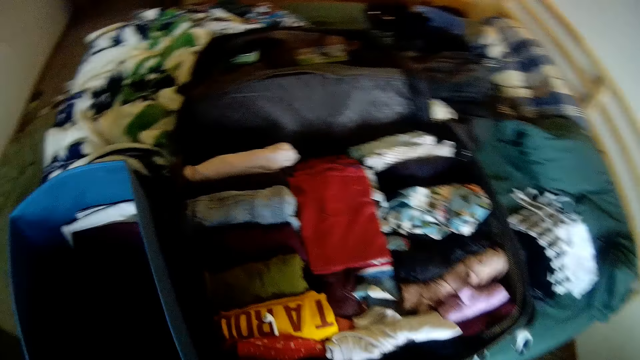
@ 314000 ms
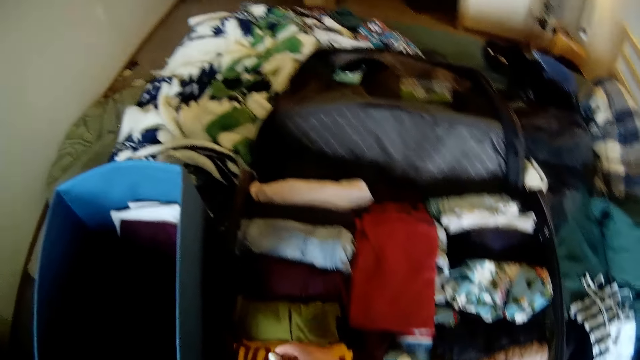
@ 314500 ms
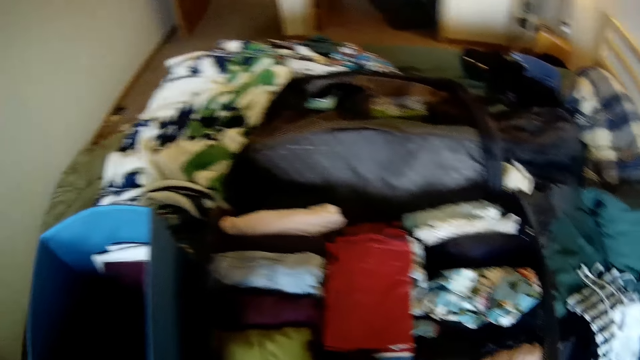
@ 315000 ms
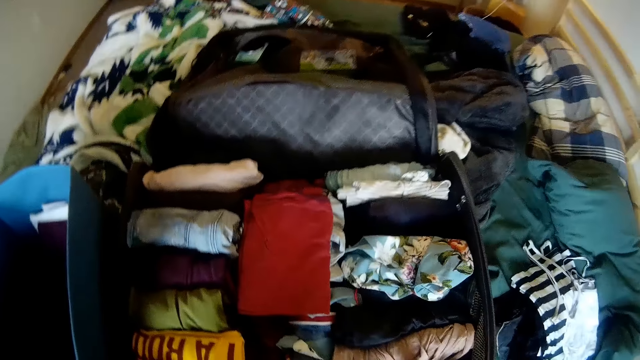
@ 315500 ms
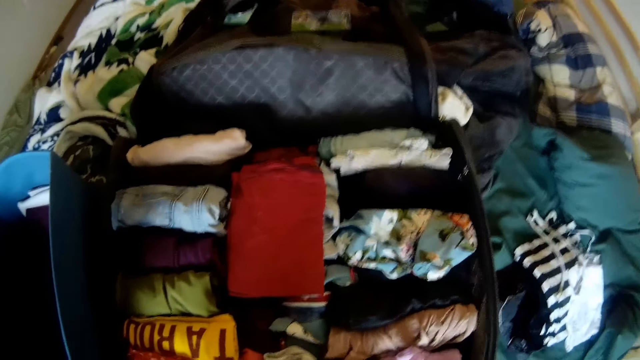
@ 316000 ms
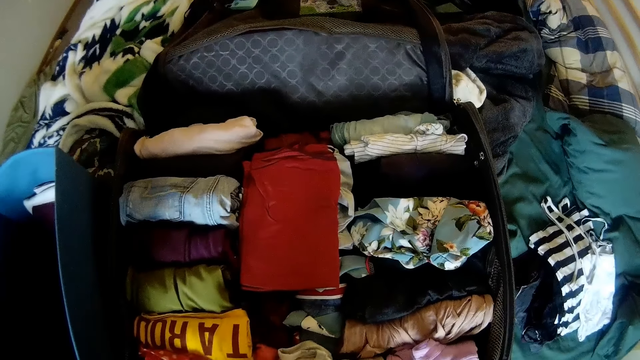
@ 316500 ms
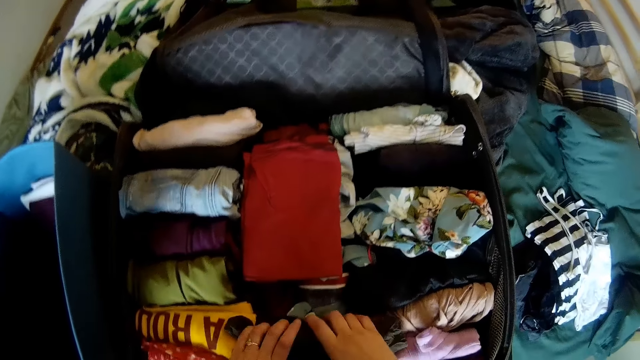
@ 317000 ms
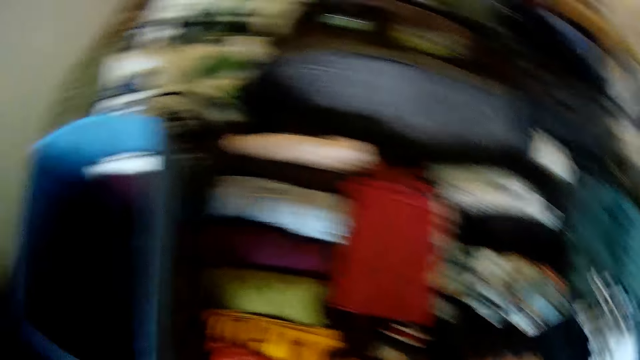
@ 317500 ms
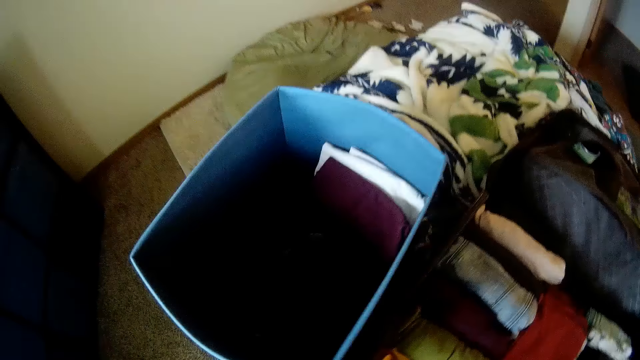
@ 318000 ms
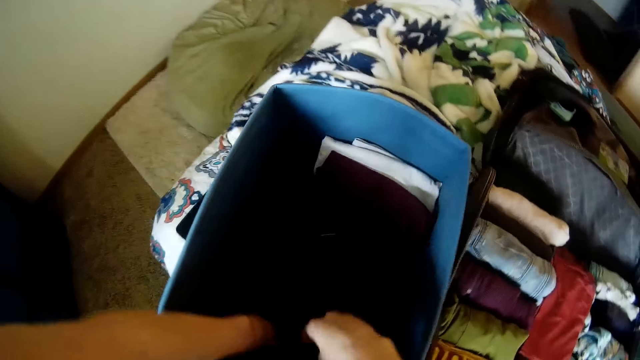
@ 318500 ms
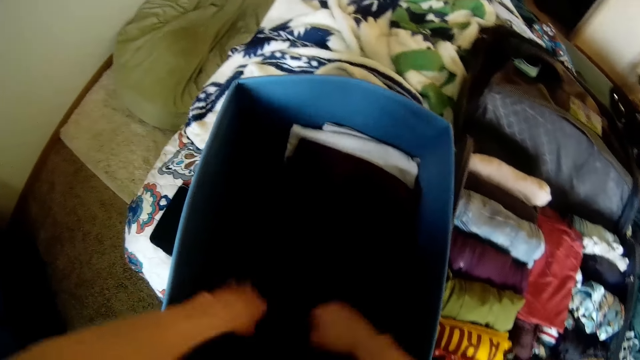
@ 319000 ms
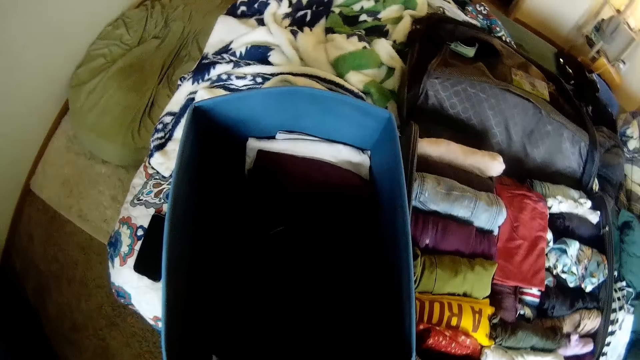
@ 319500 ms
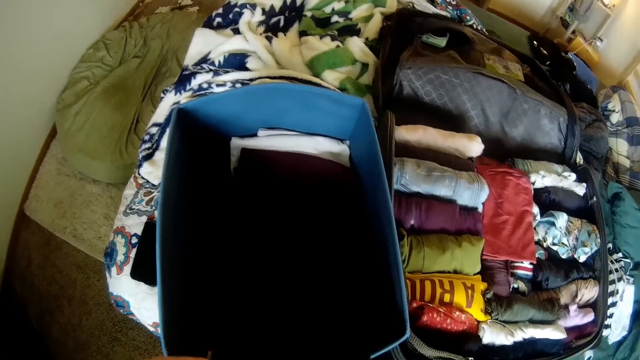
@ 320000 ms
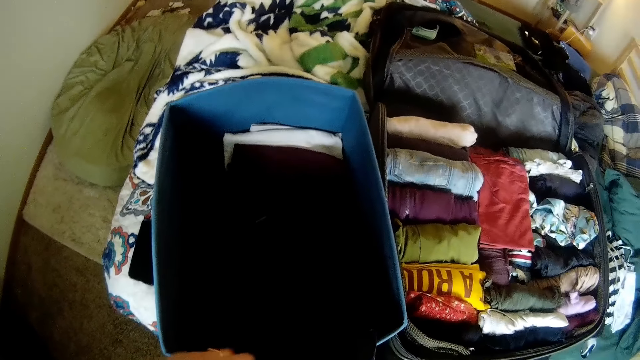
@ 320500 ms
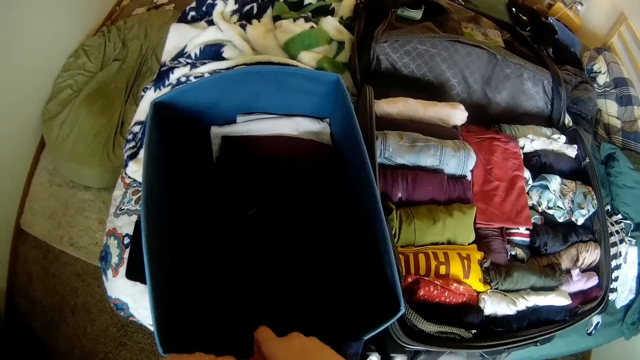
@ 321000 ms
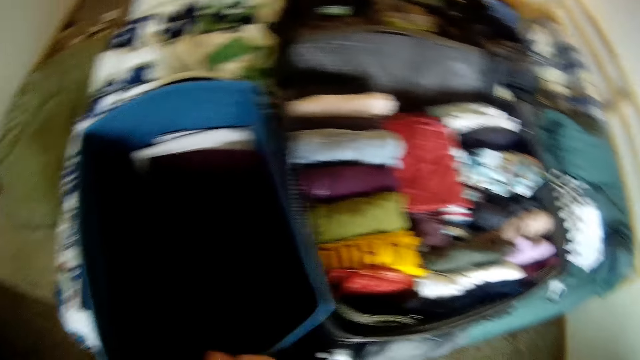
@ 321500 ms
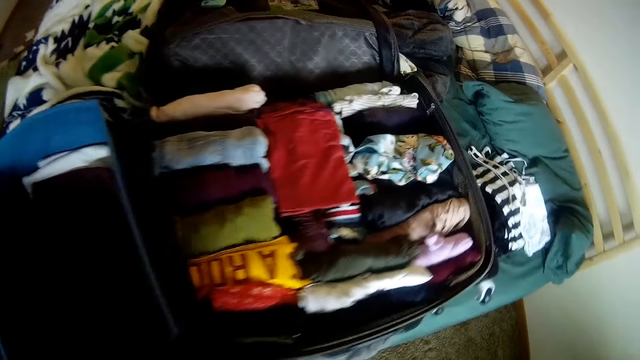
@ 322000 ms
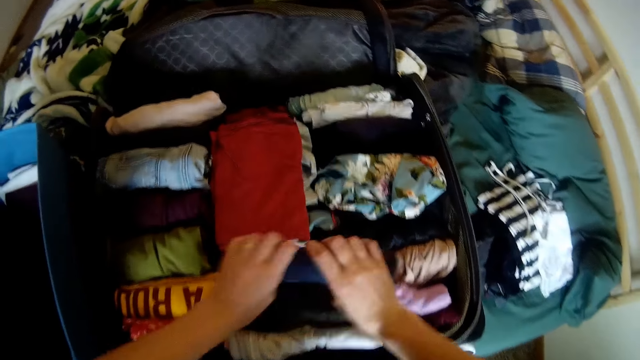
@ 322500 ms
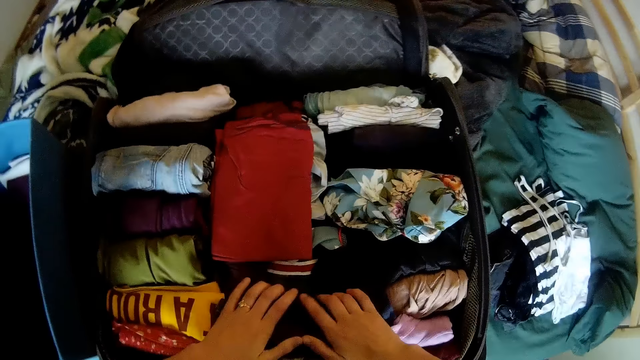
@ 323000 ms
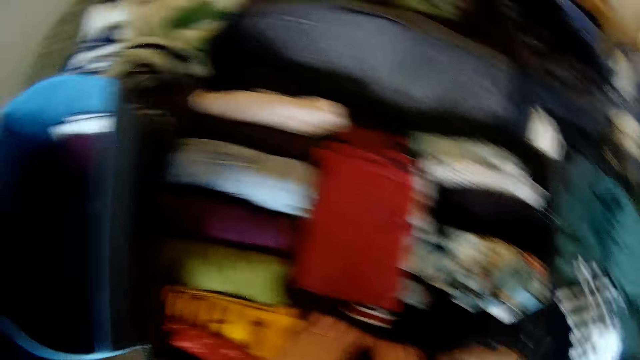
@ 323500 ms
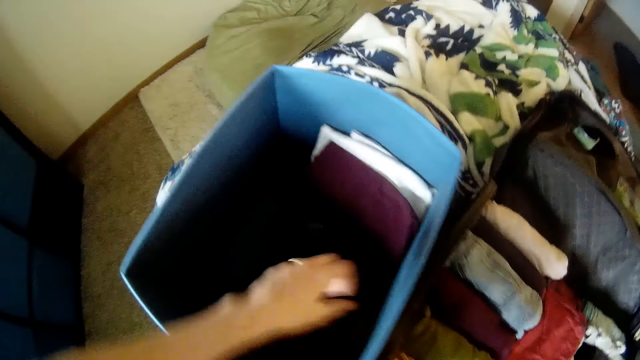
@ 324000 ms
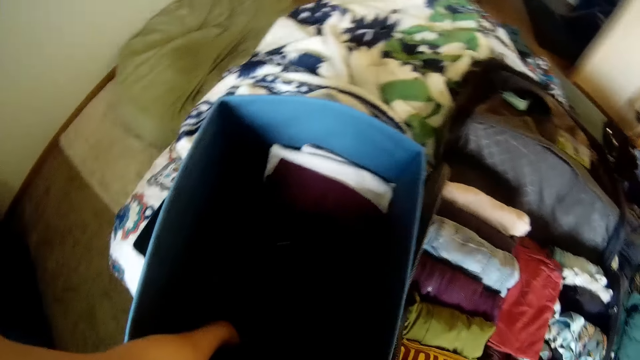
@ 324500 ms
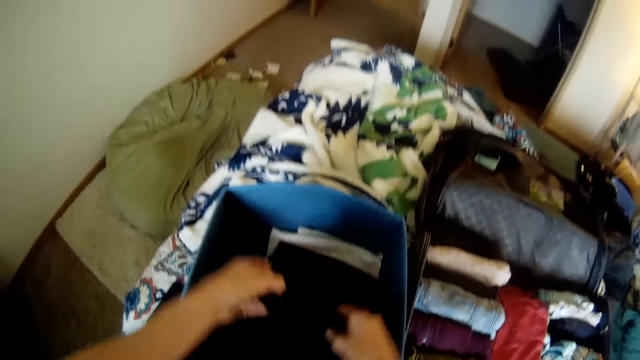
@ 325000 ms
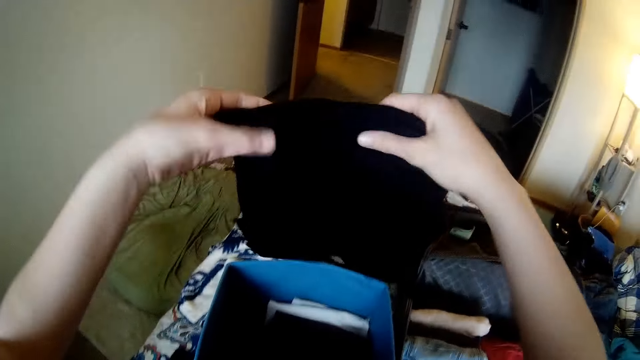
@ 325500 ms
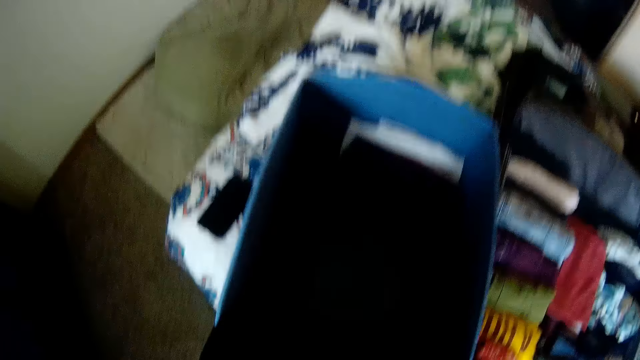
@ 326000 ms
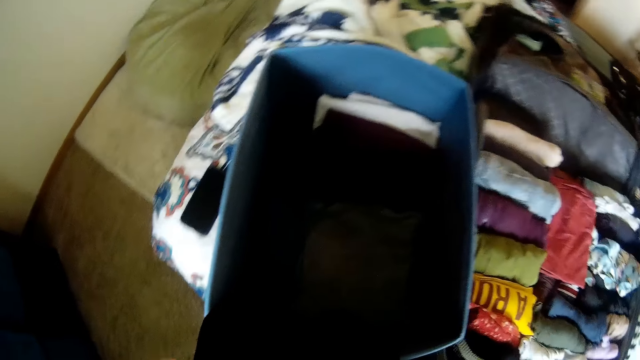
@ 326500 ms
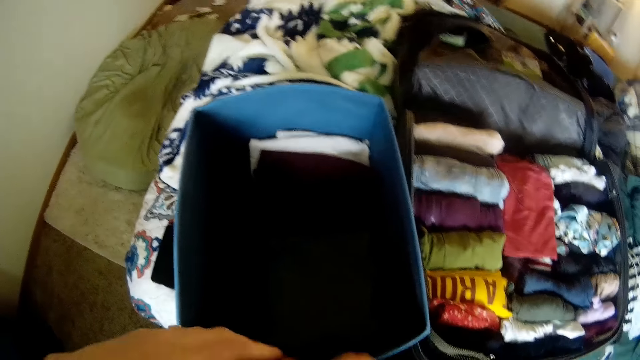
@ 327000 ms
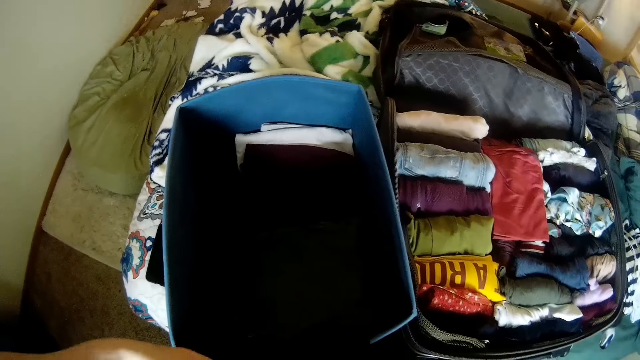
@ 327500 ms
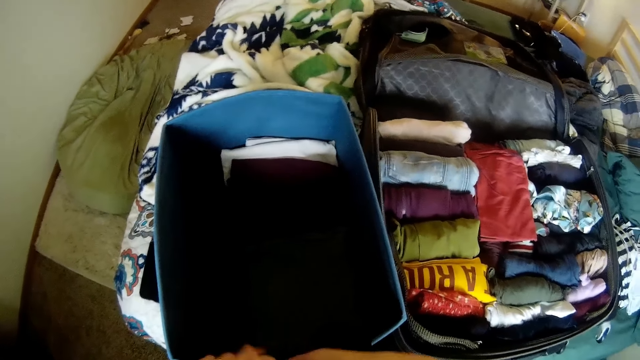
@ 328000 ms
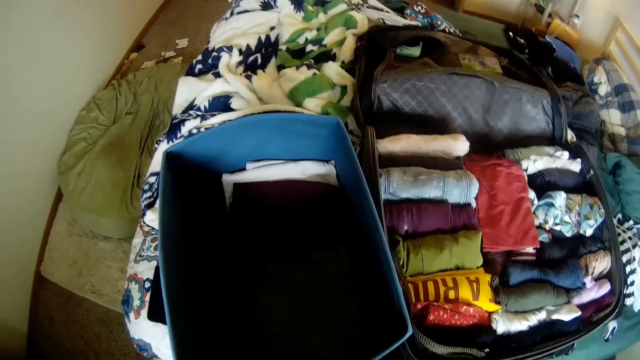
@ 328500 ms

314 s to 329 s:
The camera wearer arranges a cloth in the bag with her right hand. She looks at the clothes. She drops the cloth in the bag with both hands. She takes a cloth from the laundry container with both hands. She folds the cloth on her lap with both hands. She drops the cloth in the bag with both hands. She takes a cloth from the laundry container with her left hand. She raises the cloth with both hands. She folds the cloth on her lap with both hands.

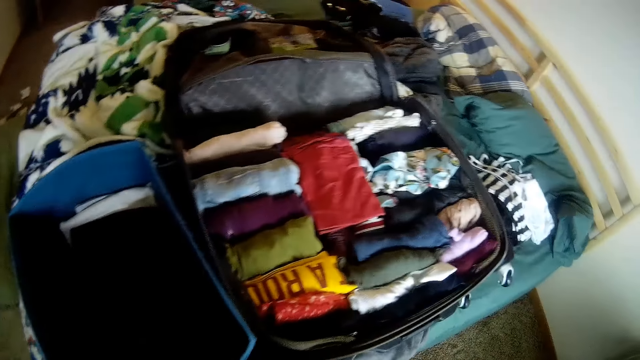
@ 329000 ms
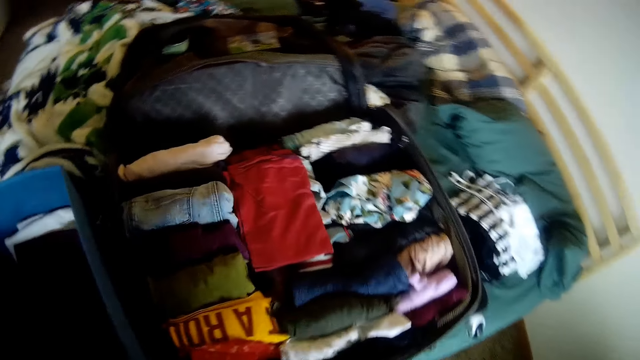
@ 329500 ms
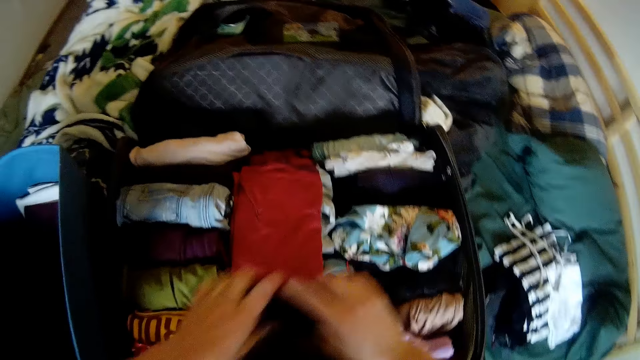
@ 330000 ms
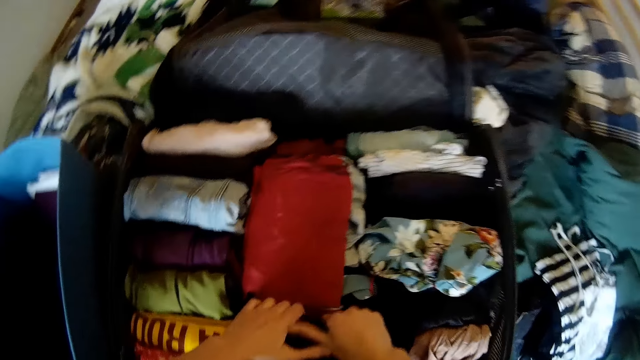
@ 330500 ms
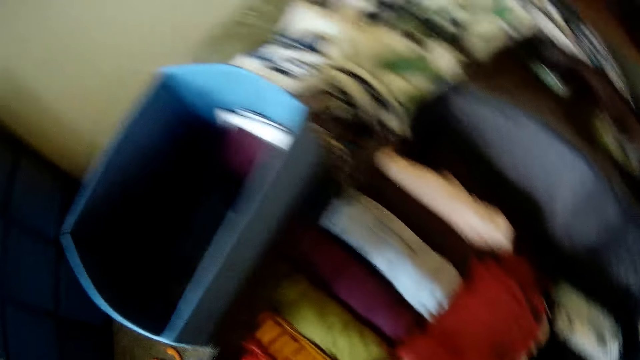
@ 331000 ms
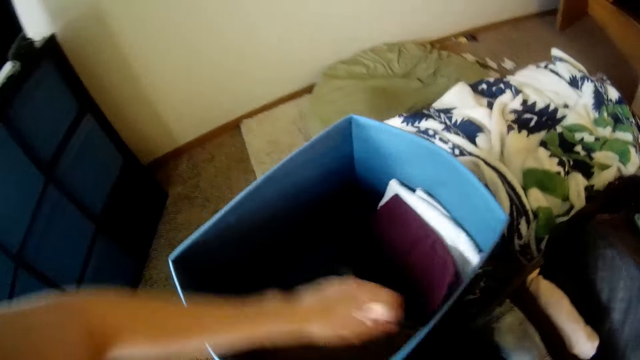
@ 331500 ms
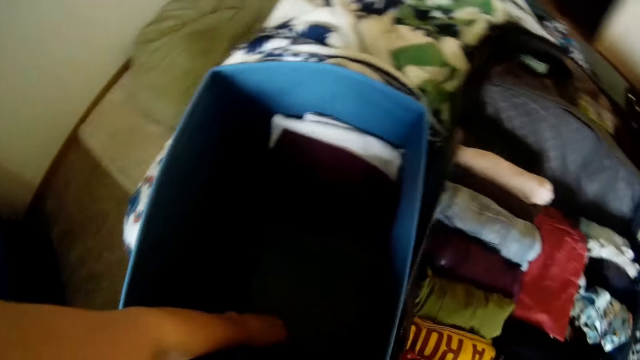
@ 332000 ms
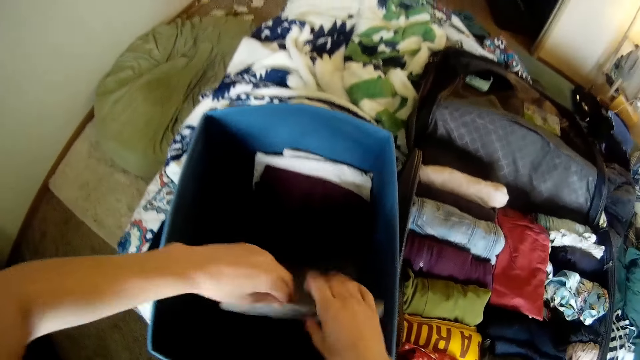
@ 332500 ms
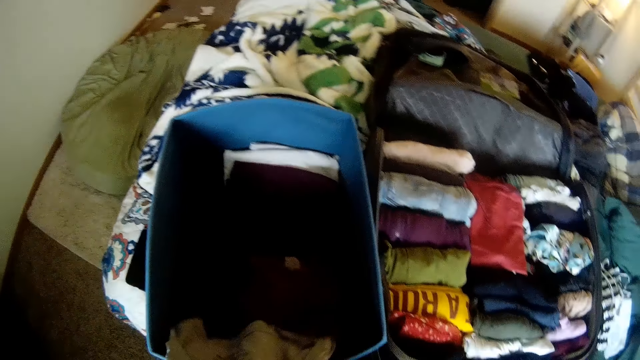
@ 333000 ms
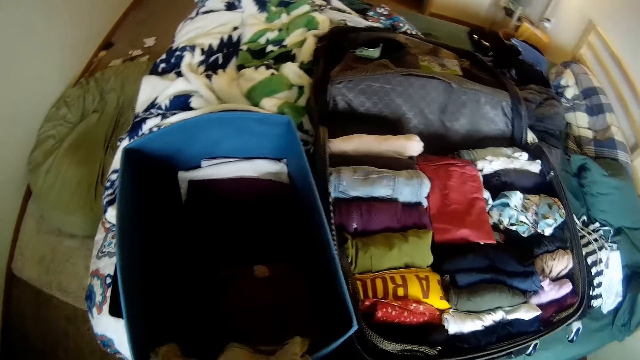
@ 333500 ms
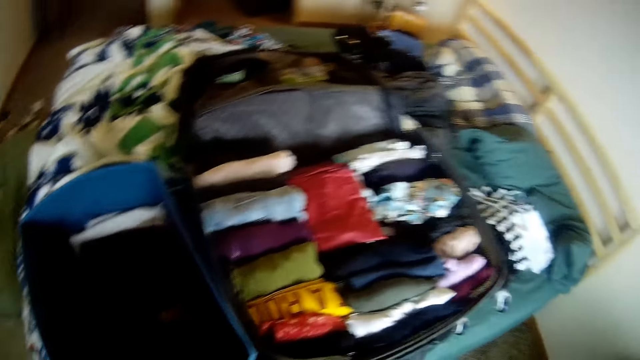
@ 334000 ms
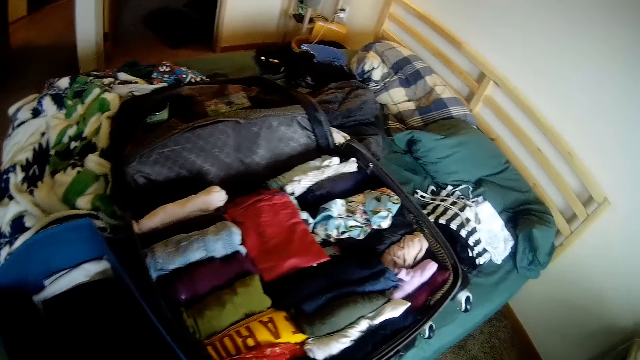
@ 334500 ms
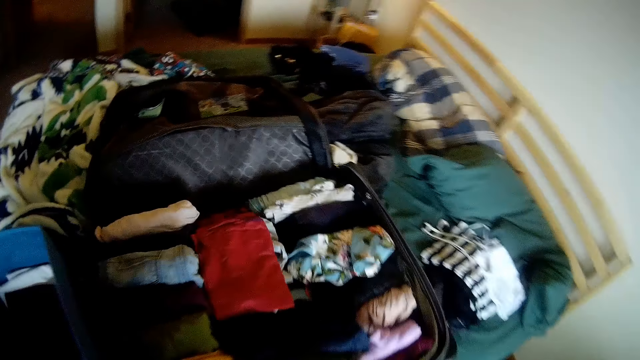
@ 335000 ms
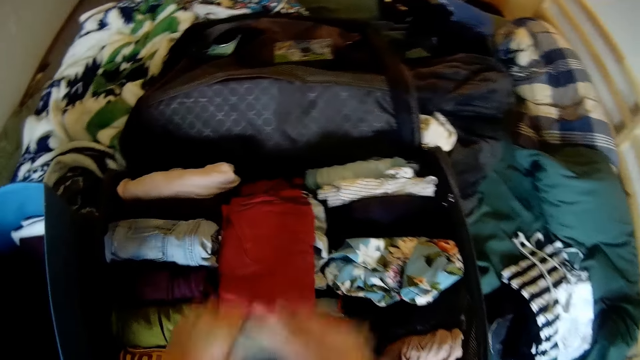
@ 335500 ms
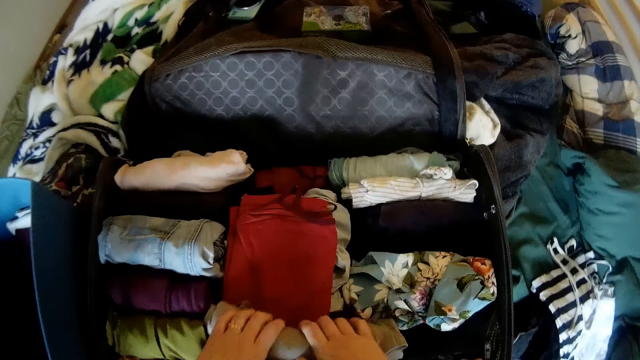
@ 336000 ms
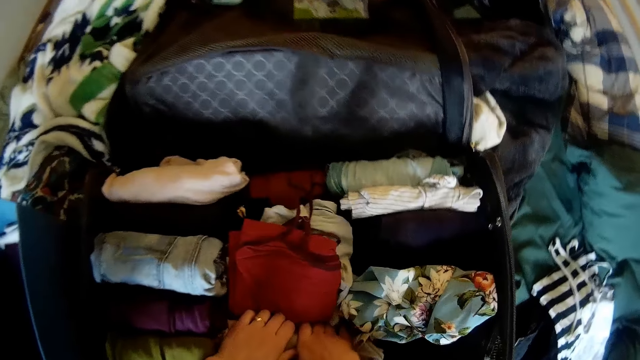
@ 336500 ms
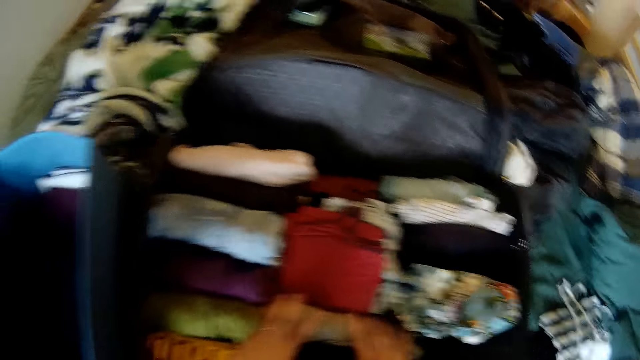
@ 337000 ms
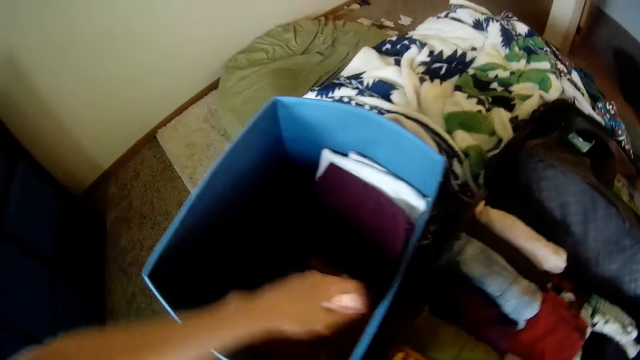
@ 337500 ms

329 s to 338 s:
The camera wearer drops the cloth in the bag with both hands. She takes a cloth from the laundry container with her left hand. She holds the cloth with both hands. She folds the cloth on her lap with both hands. She drops the cloth in the bag with both hands.
